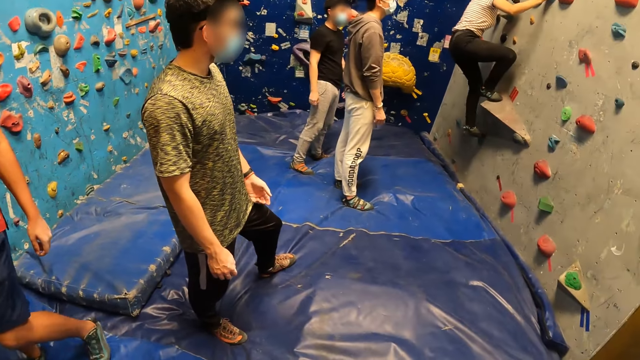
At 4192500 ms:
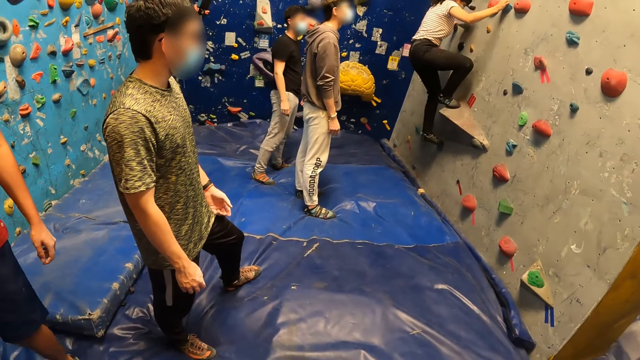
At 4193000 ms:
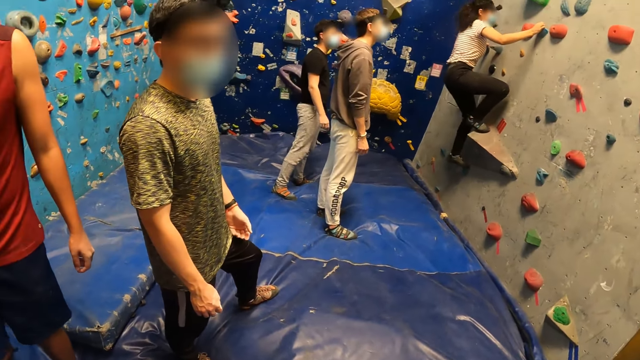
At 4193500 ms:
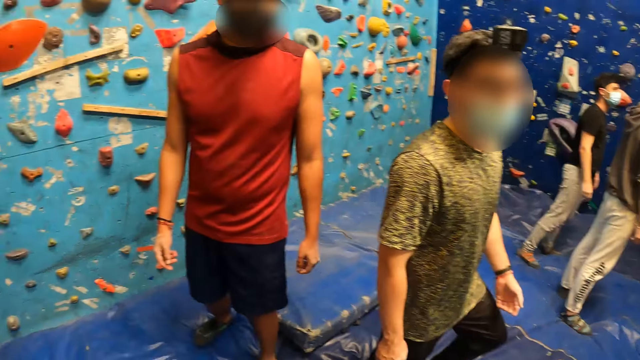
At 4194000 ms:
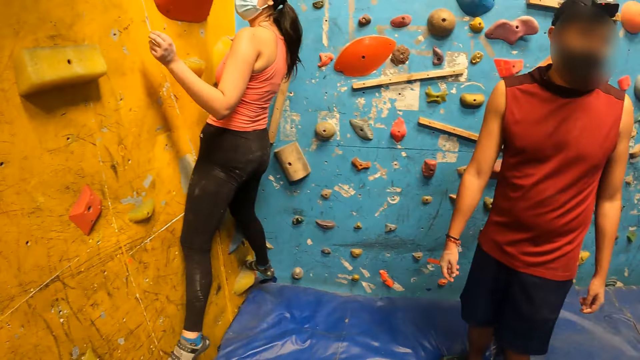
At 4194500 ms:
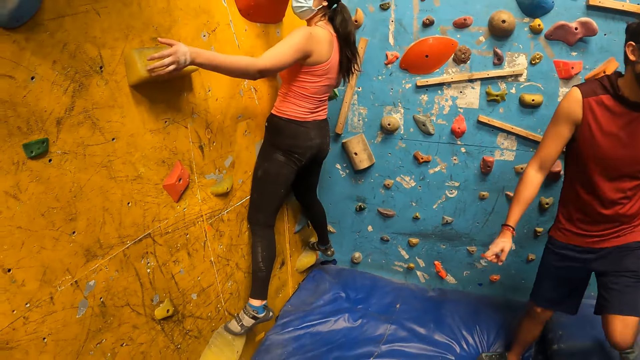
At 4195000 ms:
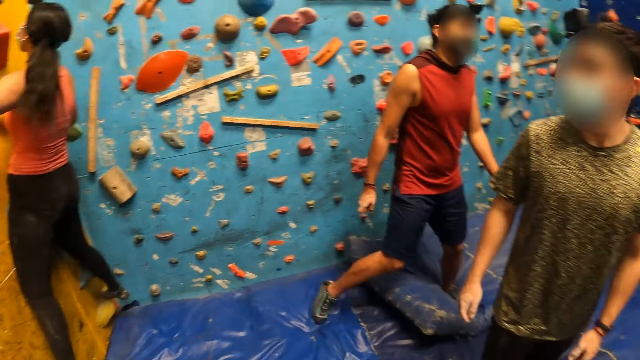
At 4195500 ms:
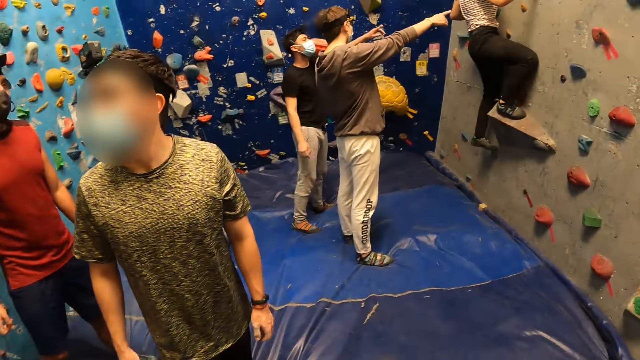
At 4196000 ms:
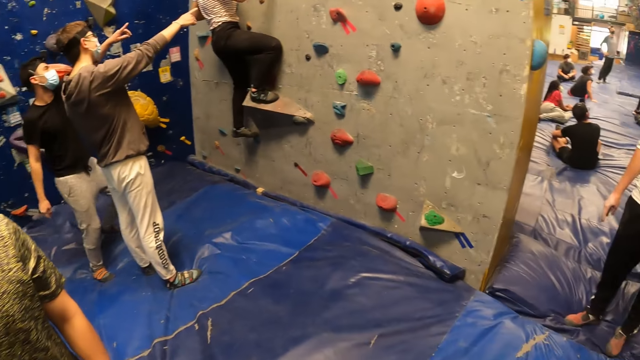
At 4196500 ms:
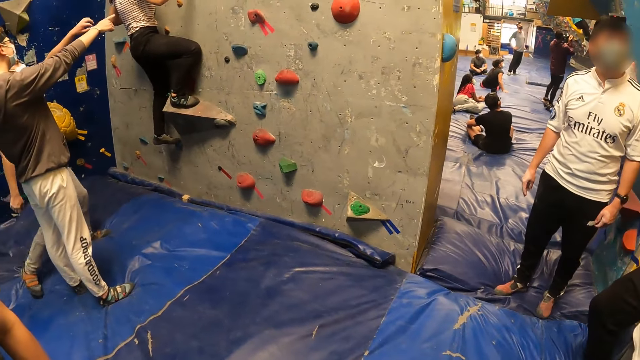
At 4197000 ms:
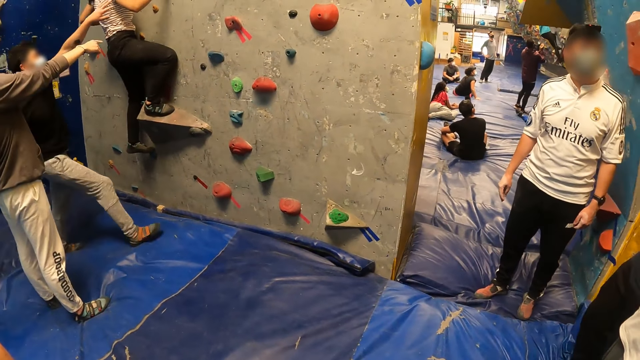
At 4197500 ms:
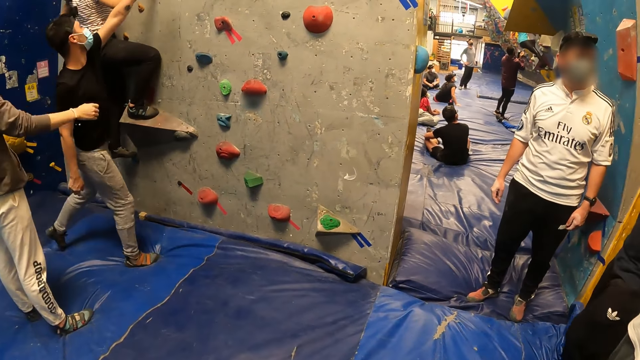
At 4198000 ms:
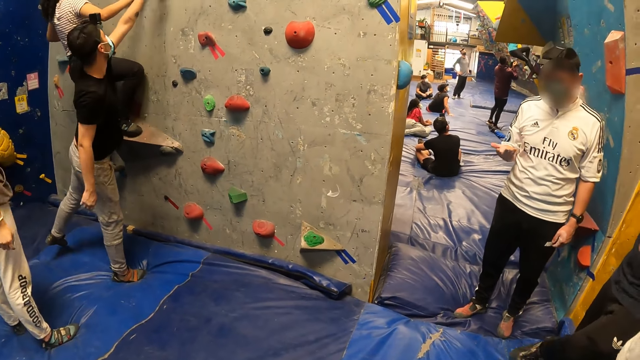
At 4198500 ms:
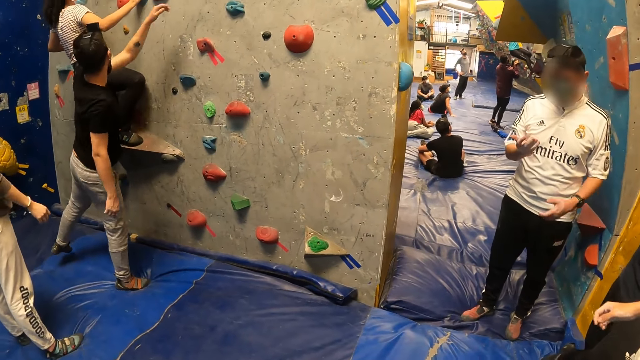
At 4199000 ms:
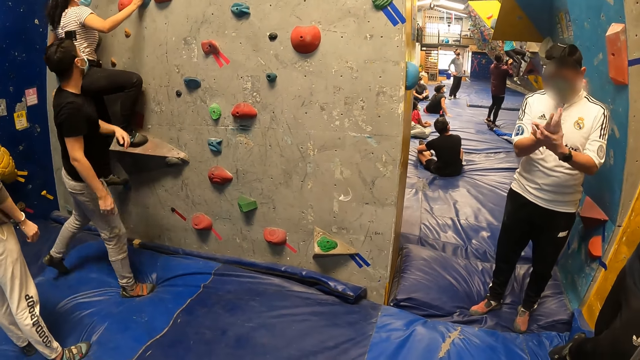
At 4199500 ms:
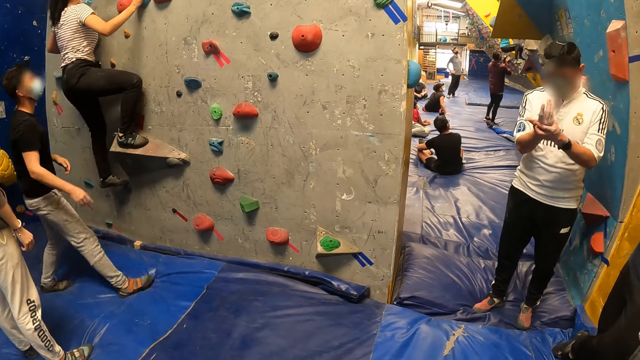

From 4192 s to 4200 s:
A woman climbs a wall with both hands.

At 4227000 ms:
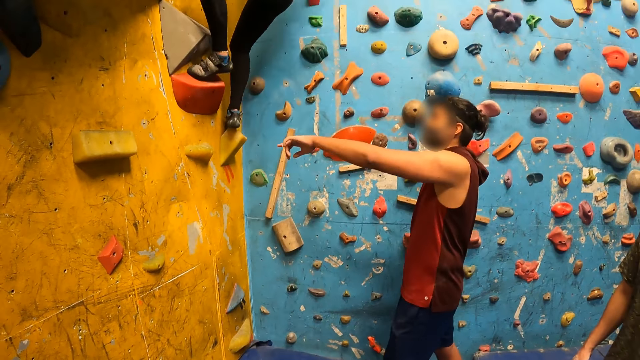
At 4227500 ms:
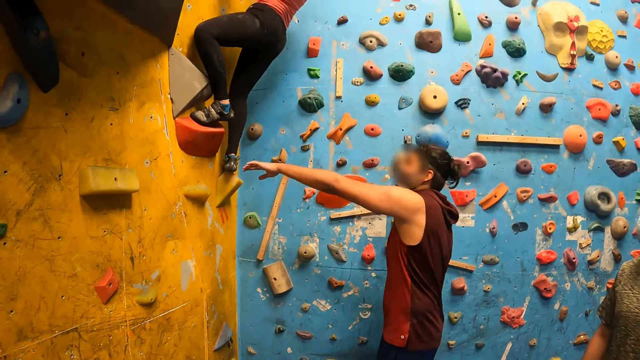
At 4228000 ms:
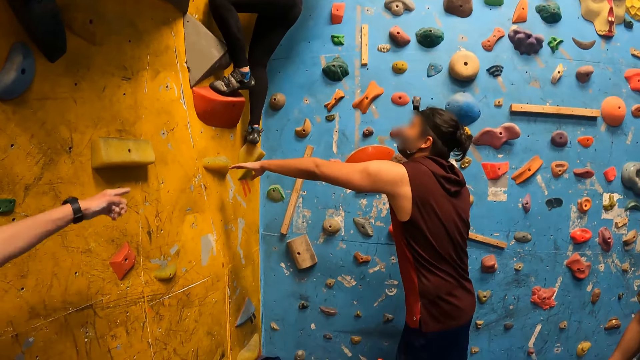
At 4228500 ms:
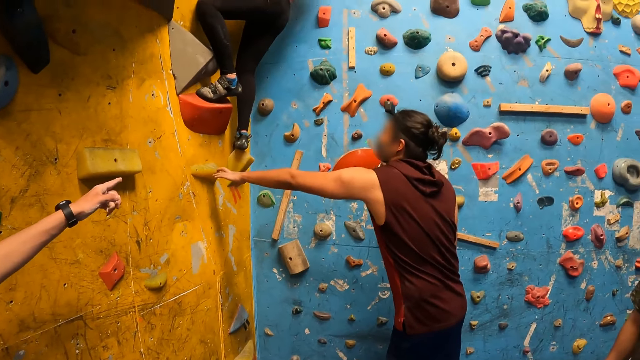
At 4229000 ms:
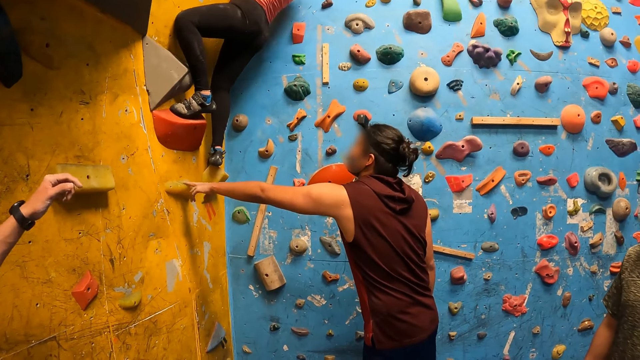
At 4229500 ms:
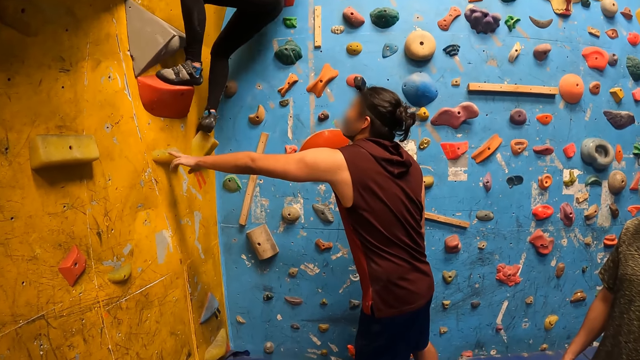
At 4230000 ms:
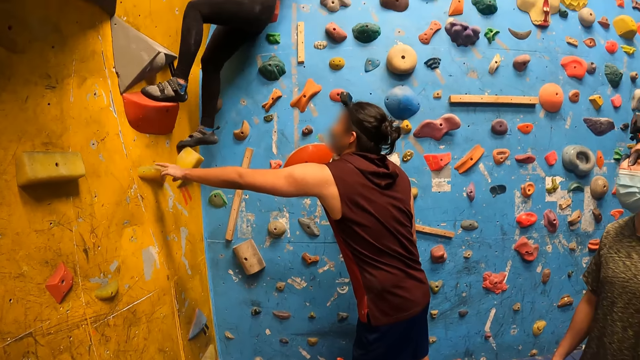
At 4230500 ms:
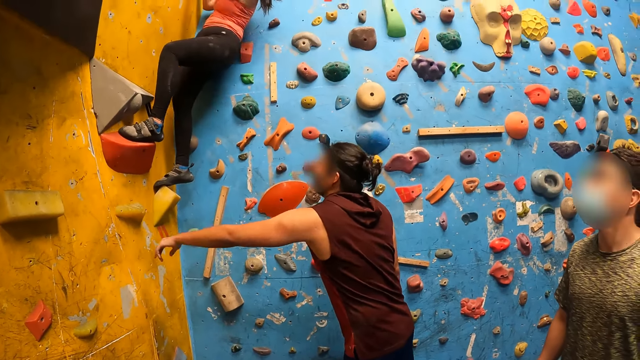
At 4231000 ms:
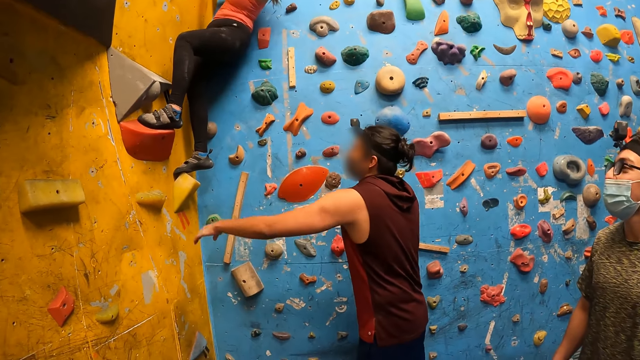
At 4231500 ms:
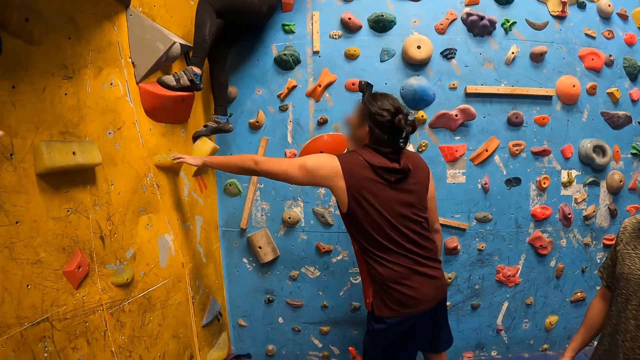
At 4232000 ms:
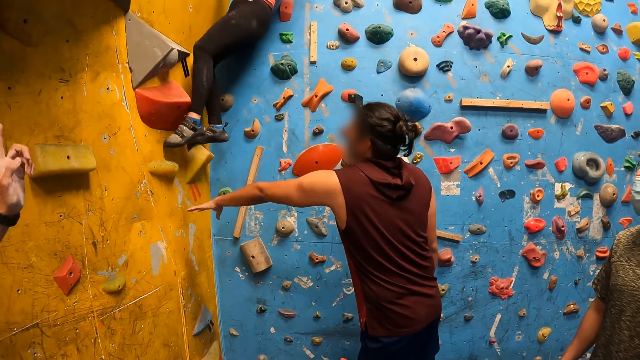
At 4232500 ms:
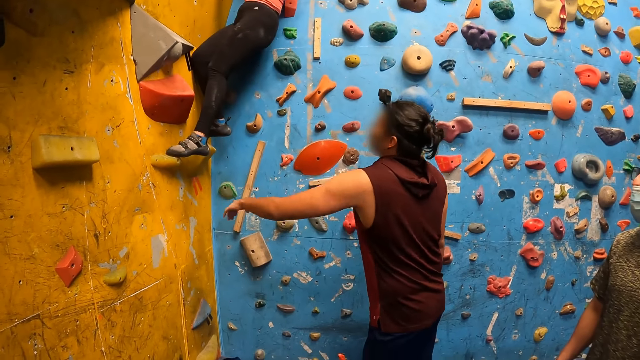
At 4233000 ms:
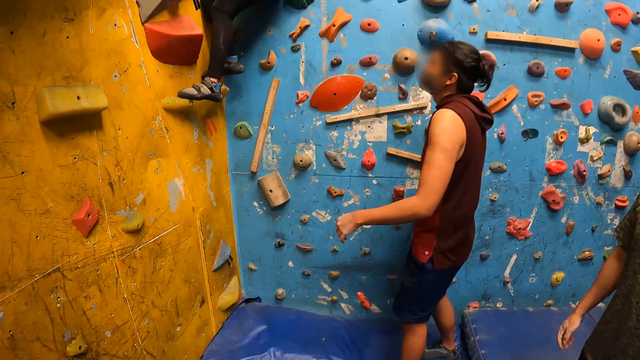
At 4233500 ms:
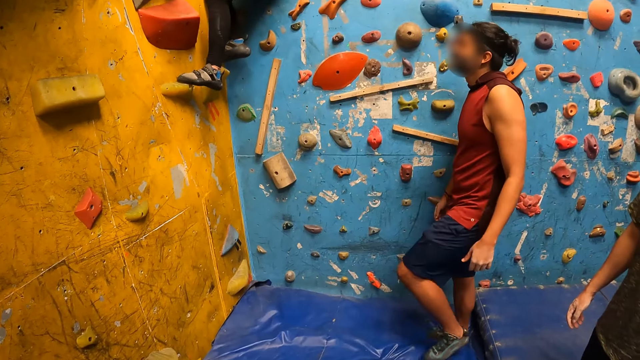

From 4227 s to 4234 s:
A person touches the wall.

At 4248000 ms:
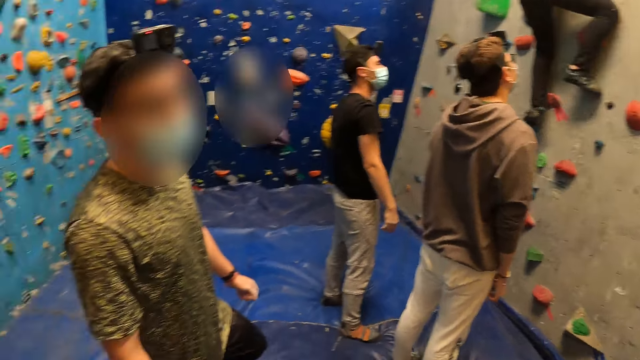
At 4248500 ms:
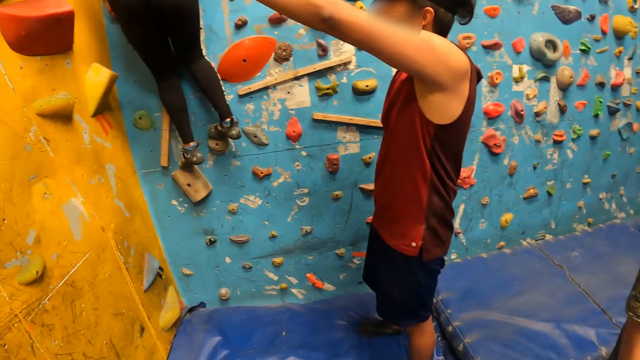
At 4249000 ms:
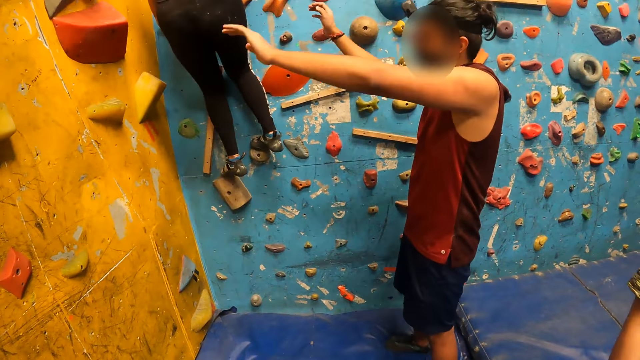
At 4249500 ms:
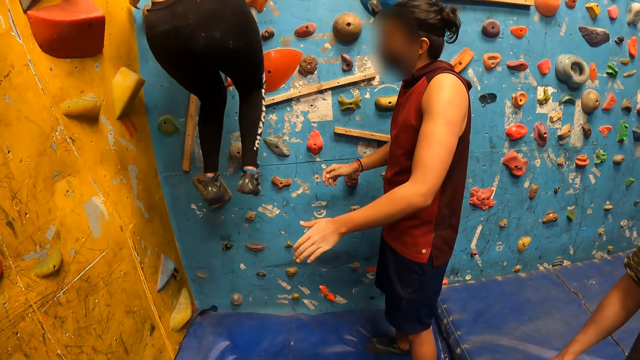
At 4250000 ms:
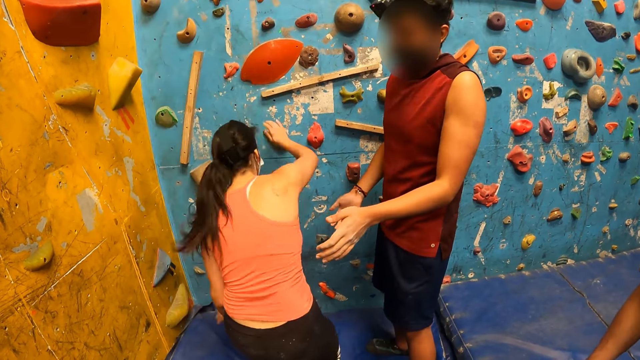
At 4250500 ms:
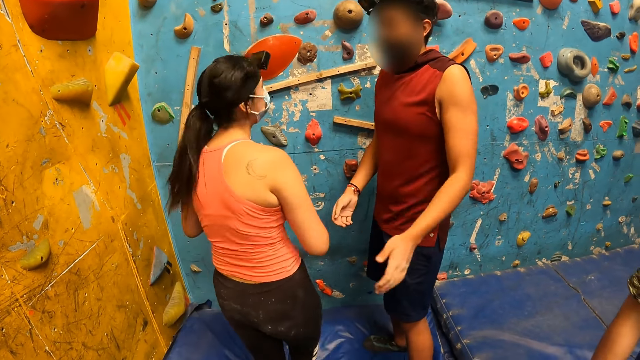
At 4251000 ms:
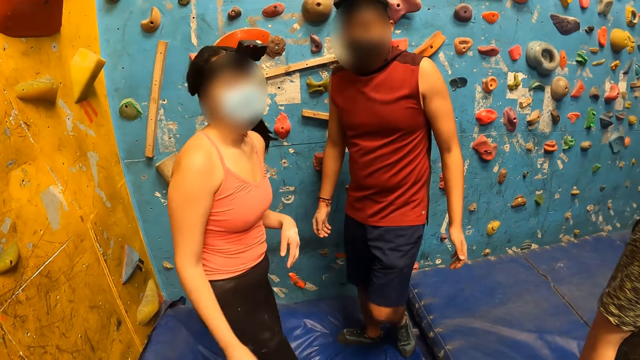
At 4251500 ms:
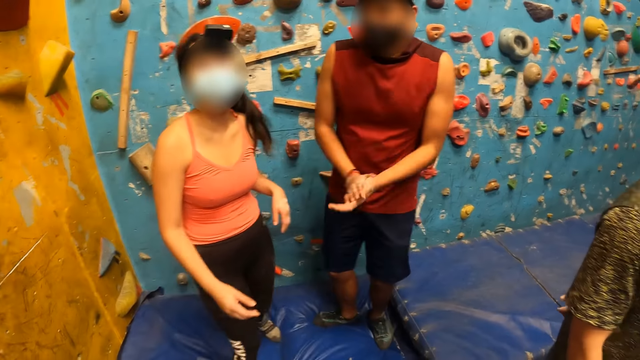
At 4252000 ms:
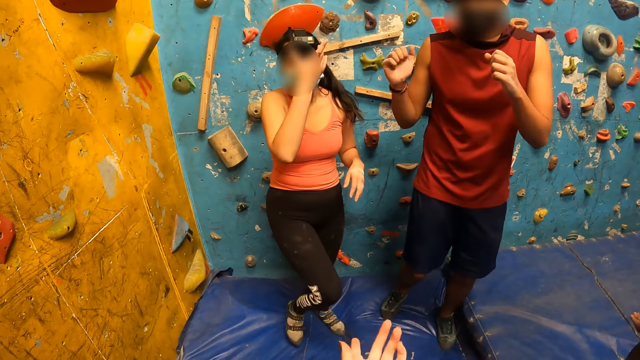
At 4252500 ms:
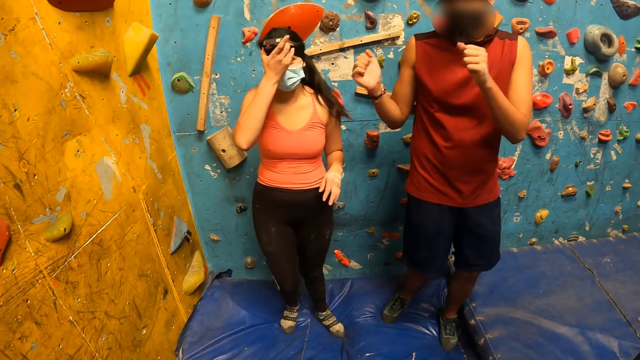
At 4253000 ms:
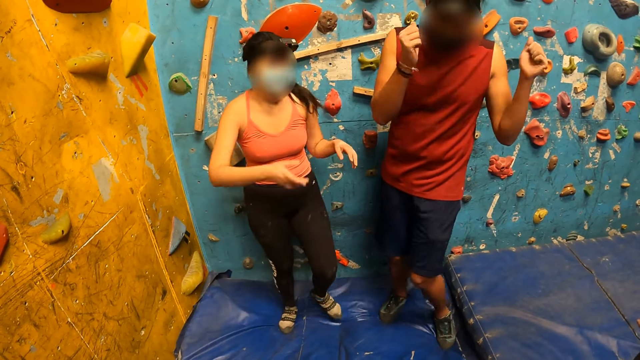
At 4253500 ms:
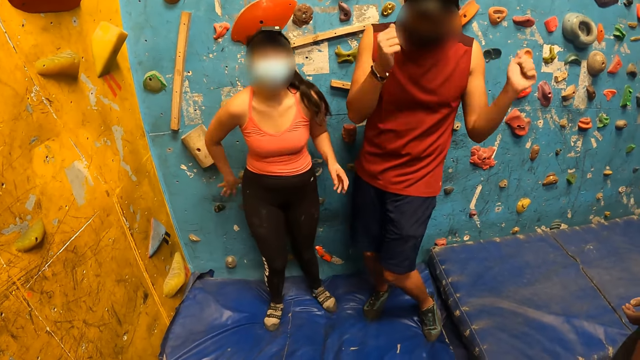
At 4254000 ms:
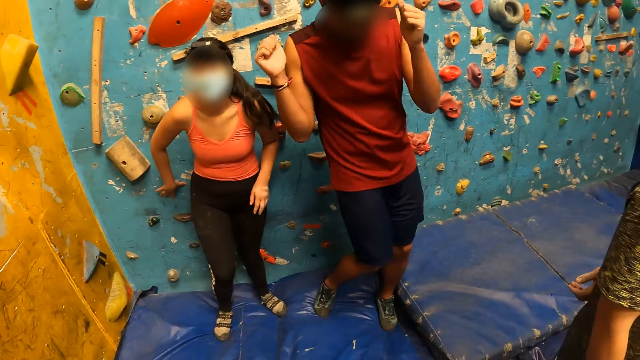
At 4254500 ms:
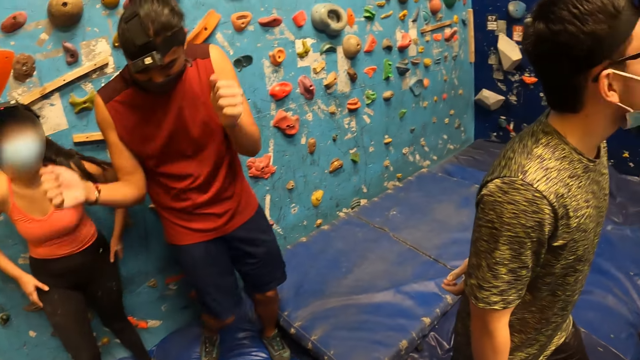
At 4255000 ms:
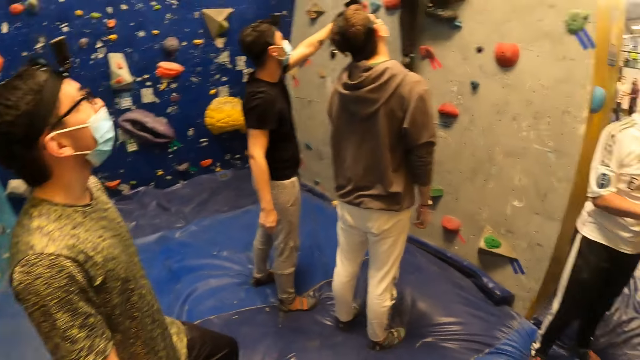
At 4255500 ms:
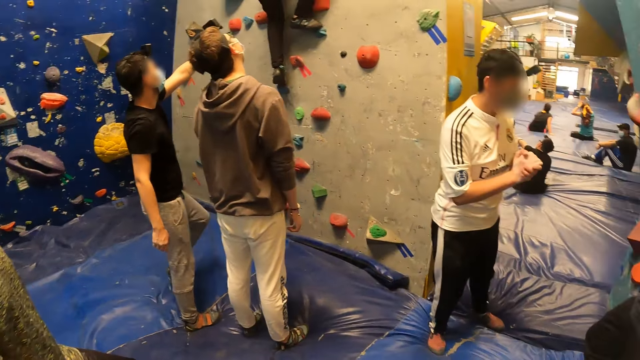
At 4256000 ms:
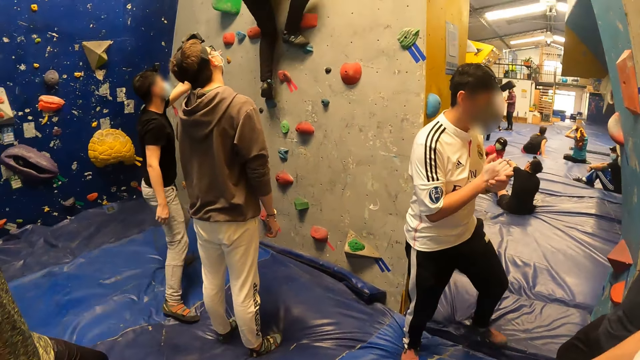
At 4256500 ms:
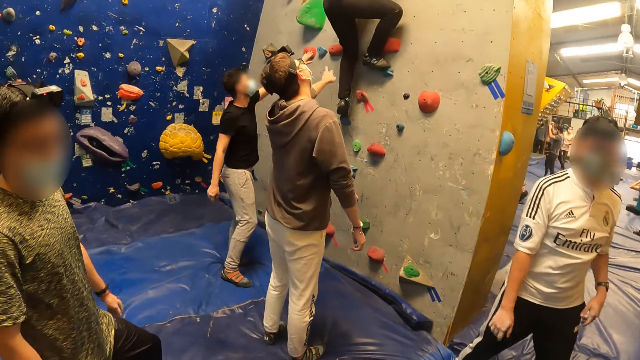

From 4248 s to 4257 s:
A person climbs down the wall. Another person dances.
